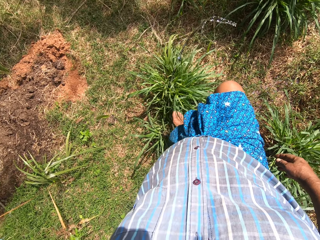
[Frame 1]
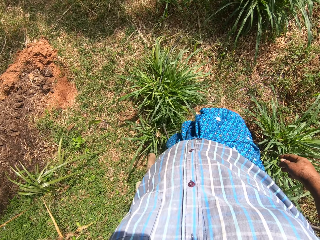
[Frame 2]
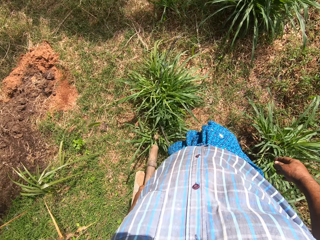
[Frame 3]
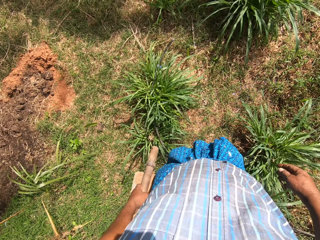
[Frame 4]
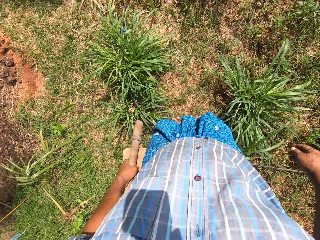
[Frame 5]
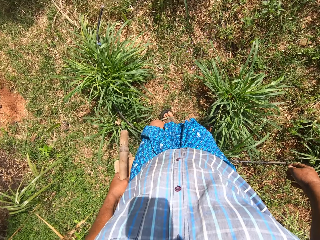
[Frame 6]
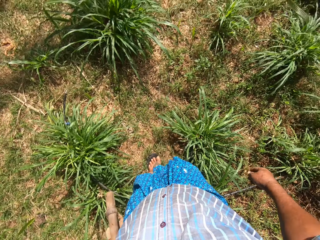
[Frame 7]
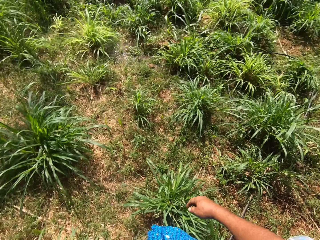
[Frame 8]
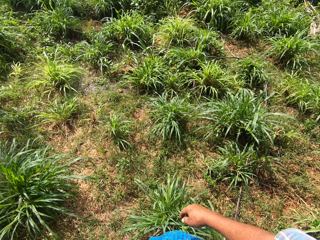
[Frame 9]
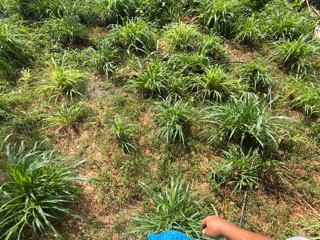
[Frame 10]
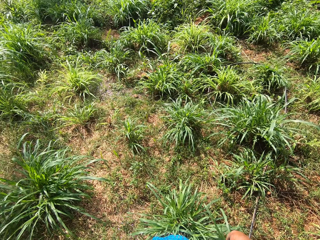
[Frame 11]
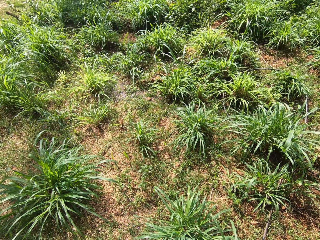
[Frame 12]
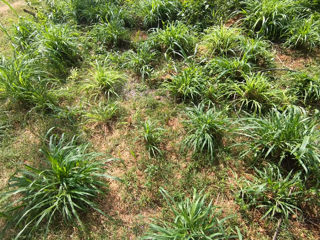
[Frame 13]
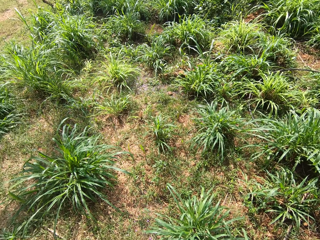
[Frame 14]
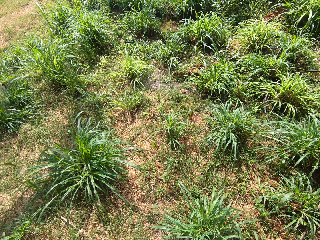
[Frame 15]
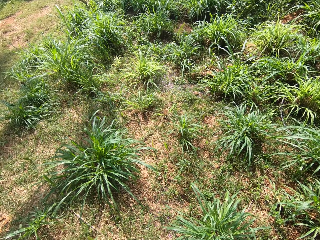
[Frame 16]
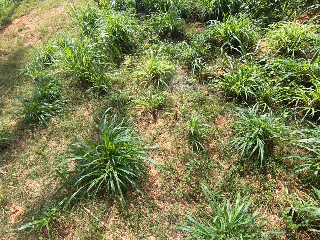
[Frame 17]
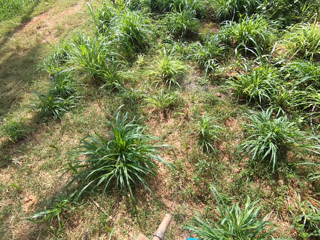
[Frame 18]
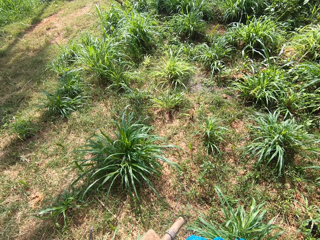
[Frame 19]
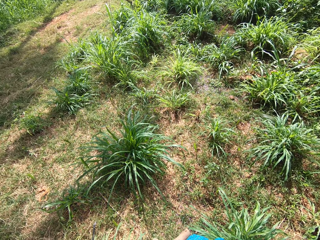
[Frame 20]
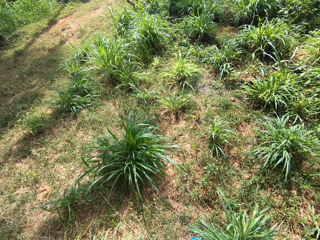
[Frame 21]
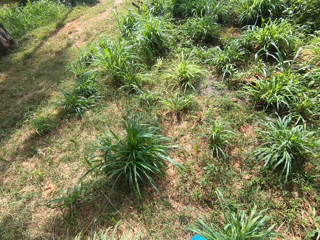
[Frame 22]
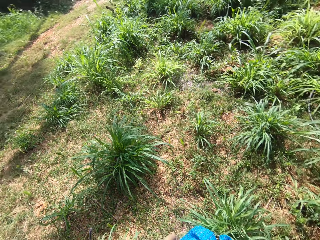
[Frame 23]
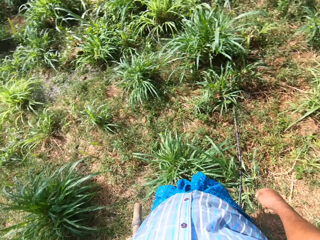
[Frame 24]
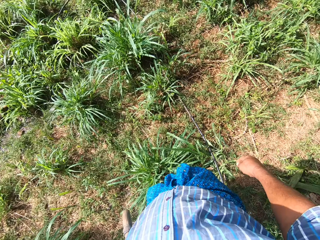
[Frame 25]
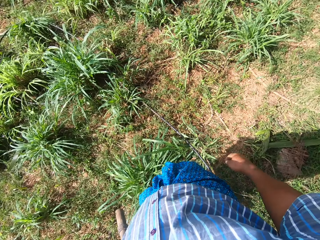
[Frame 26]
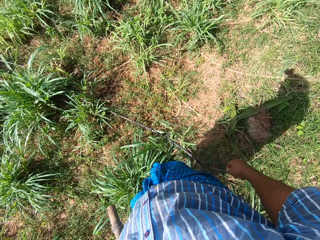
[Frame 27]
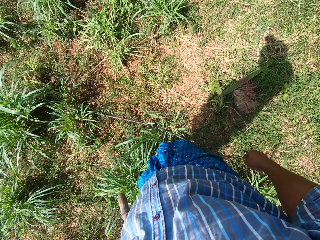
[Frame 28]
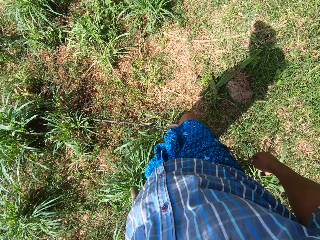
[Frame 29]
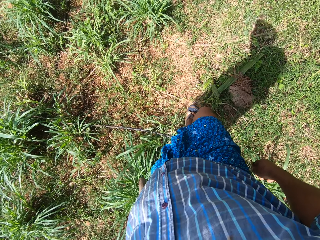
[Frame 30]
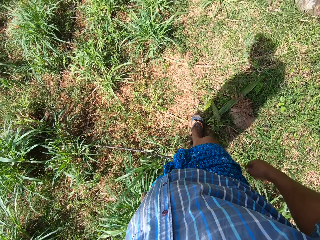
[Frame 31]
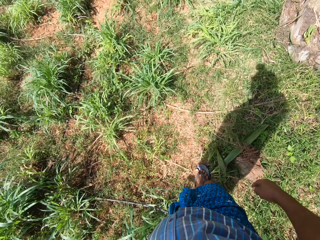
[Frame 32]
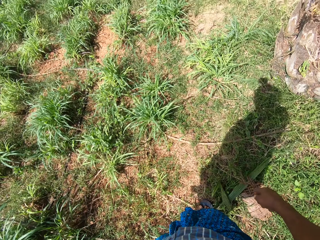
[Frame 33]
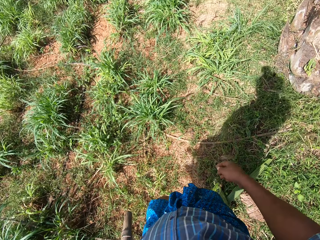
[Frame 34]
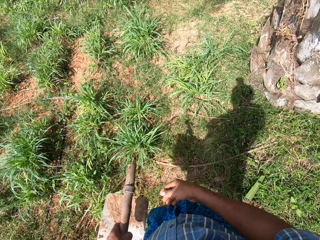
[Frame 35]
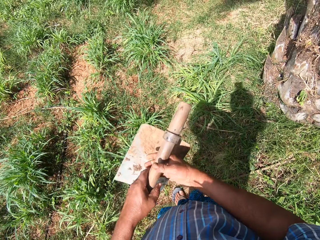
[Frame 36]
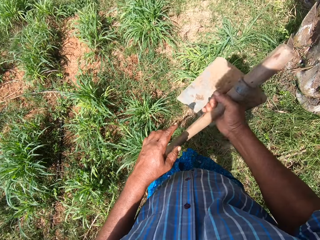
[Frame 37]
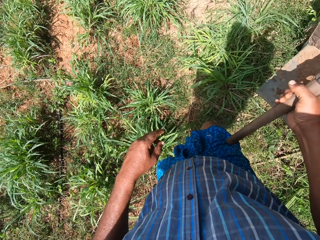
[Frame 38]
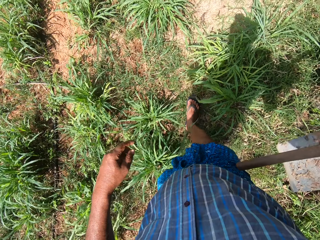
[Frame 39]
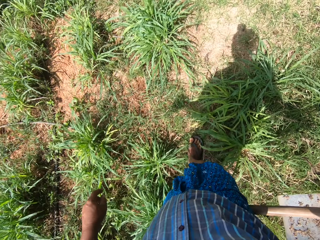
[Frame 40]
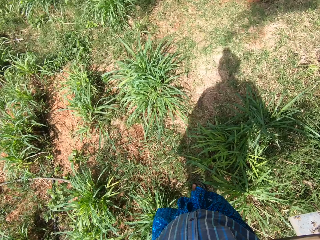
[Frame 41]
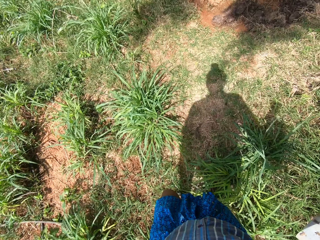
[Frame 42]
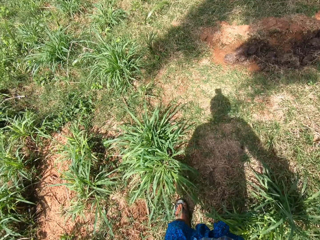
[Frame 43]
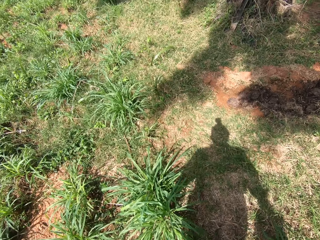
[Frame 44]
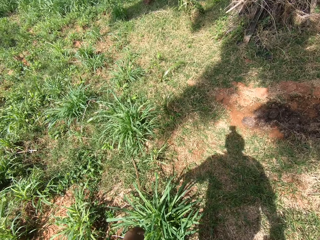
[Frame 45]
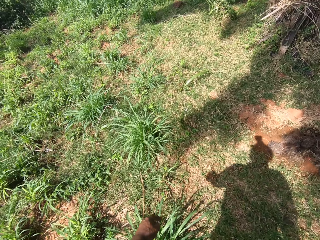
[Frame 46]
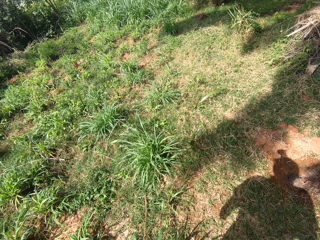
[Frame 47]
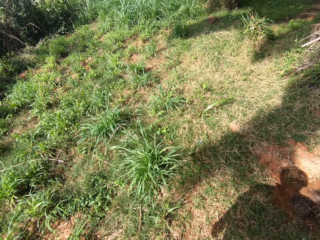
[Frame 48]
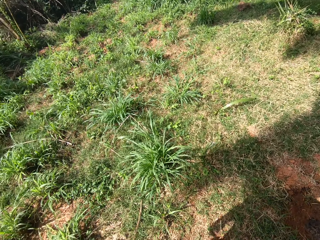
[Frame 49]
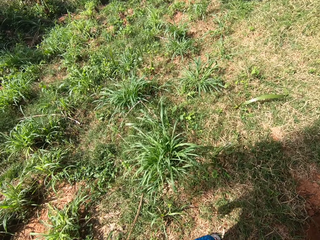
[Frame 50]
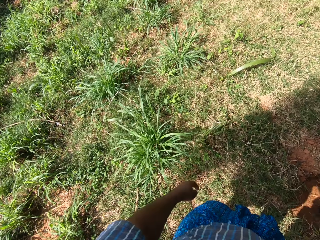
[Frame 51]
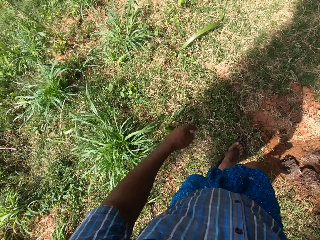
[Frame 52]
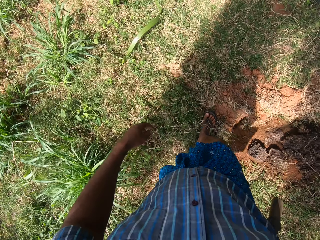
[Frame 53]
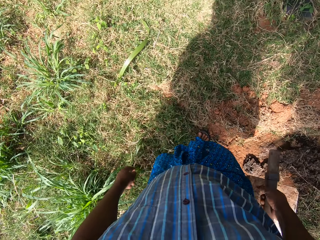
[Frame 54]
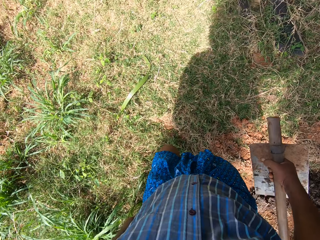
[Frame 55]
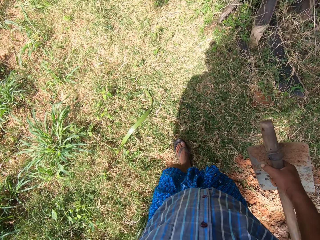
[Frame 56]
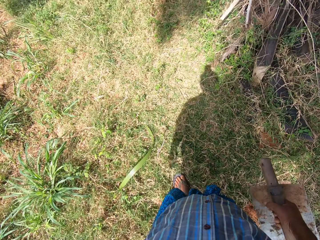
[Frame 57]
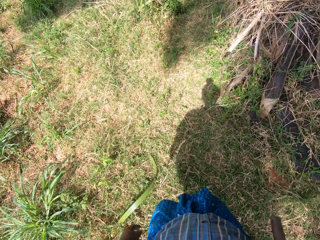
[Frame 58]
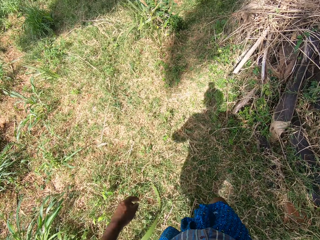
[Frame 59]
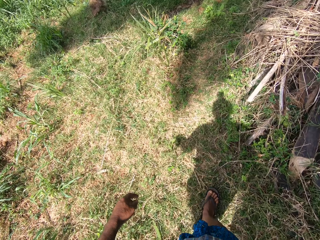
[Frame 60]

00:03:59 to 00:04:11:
The camera wearer looks around. He moves to the right and passes the hoe to his right hand. He walks around.

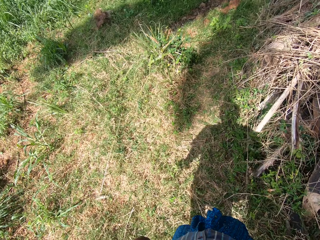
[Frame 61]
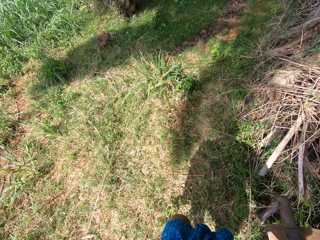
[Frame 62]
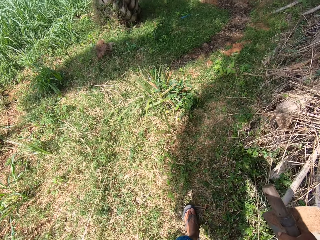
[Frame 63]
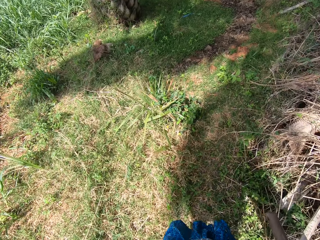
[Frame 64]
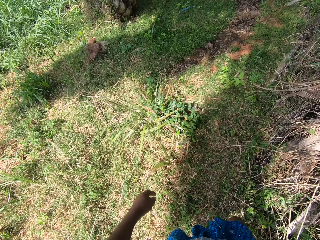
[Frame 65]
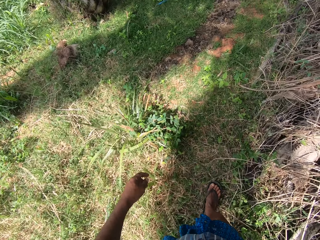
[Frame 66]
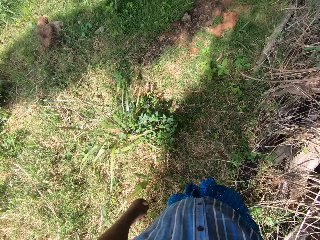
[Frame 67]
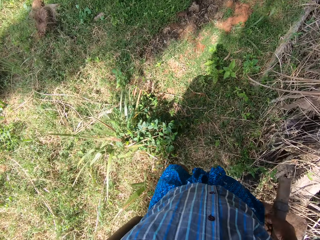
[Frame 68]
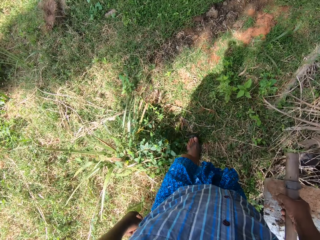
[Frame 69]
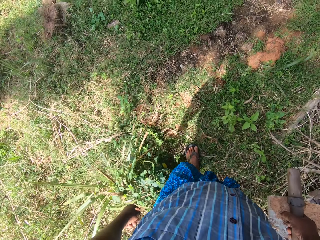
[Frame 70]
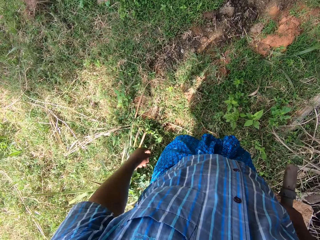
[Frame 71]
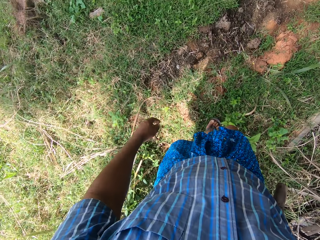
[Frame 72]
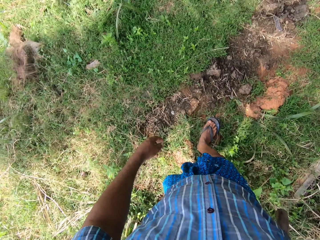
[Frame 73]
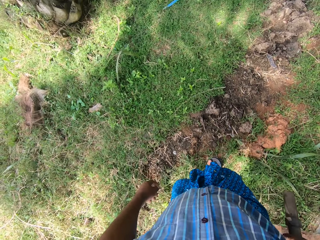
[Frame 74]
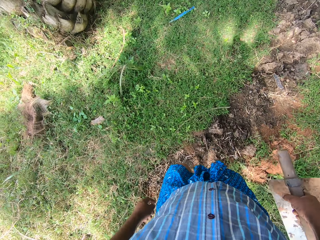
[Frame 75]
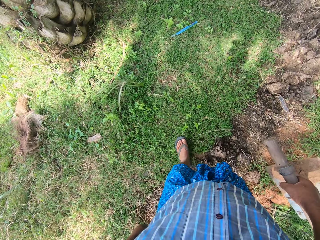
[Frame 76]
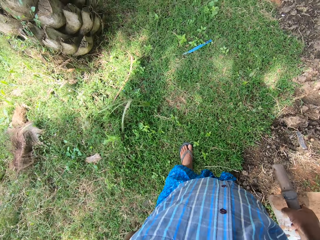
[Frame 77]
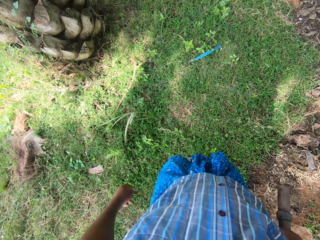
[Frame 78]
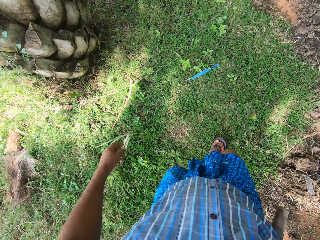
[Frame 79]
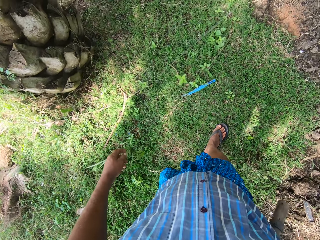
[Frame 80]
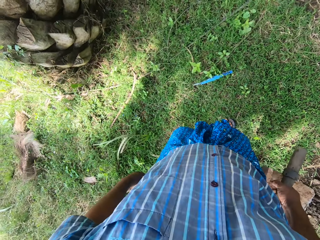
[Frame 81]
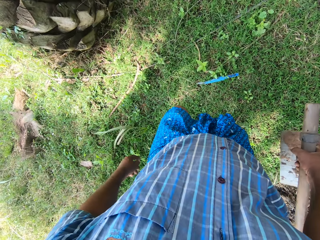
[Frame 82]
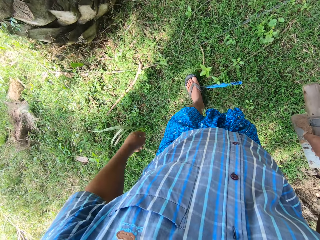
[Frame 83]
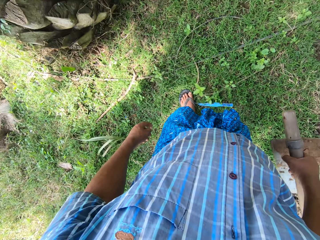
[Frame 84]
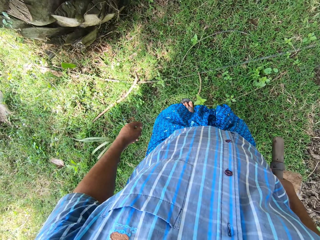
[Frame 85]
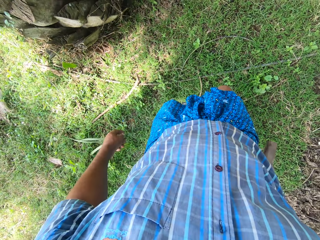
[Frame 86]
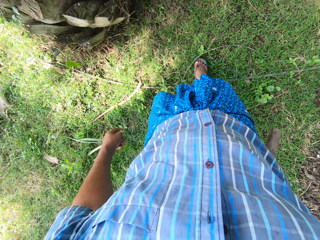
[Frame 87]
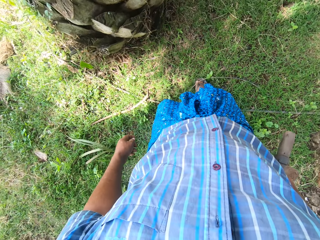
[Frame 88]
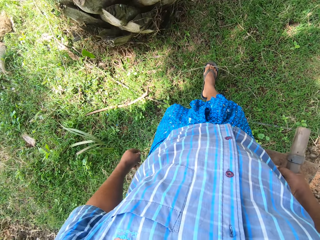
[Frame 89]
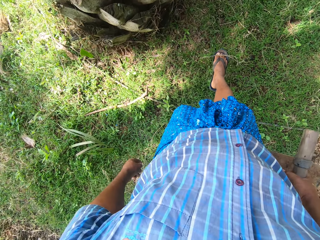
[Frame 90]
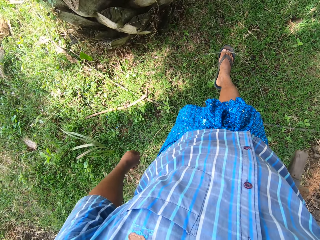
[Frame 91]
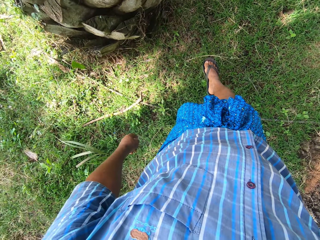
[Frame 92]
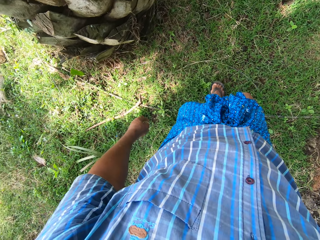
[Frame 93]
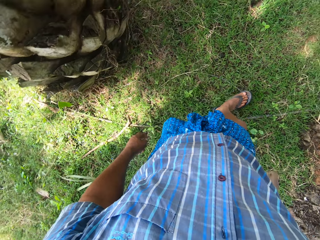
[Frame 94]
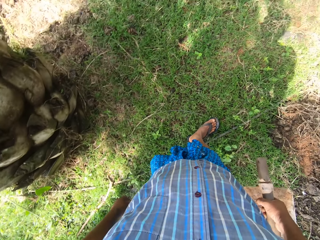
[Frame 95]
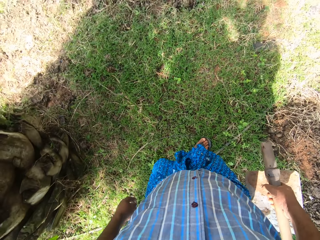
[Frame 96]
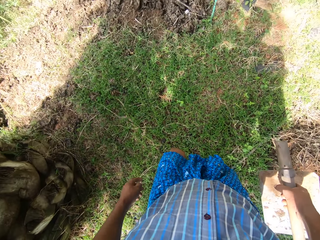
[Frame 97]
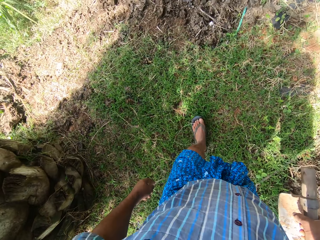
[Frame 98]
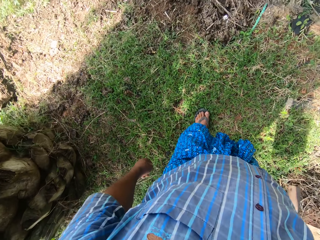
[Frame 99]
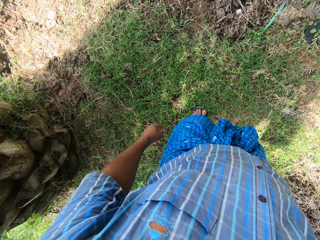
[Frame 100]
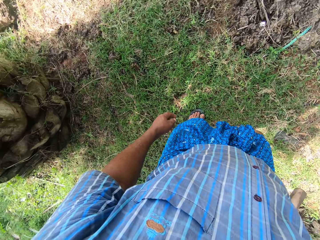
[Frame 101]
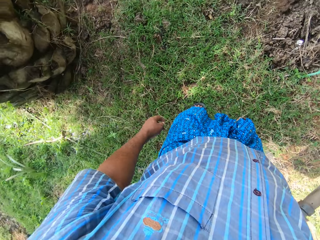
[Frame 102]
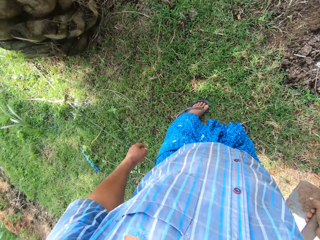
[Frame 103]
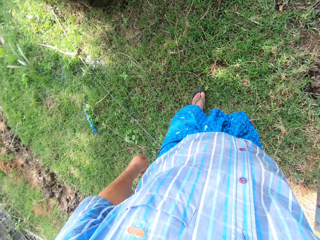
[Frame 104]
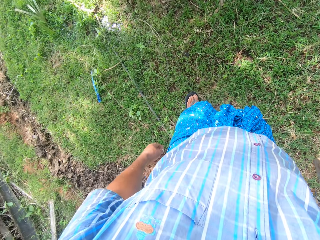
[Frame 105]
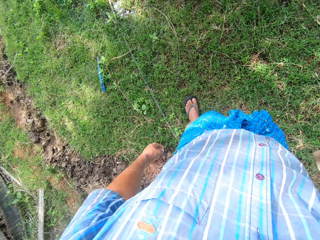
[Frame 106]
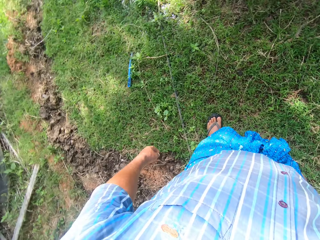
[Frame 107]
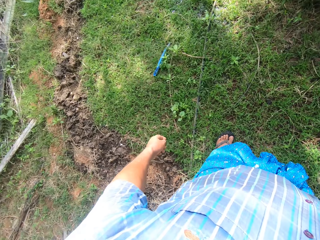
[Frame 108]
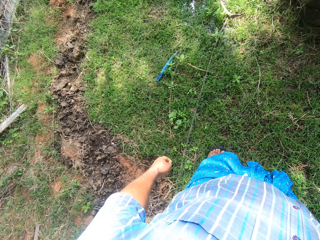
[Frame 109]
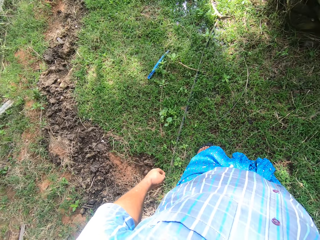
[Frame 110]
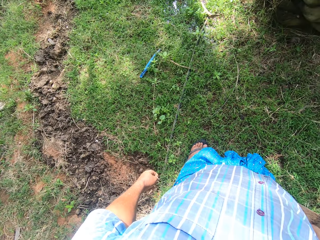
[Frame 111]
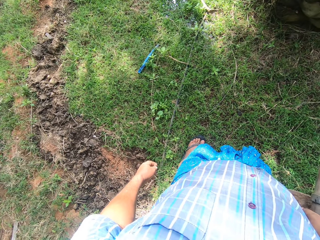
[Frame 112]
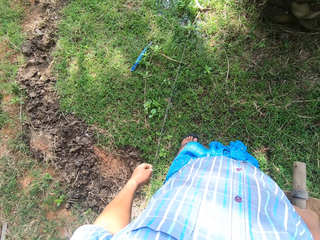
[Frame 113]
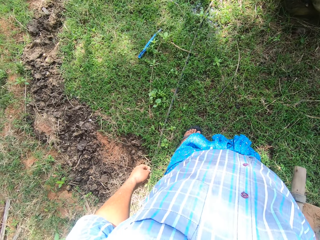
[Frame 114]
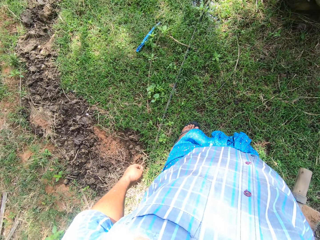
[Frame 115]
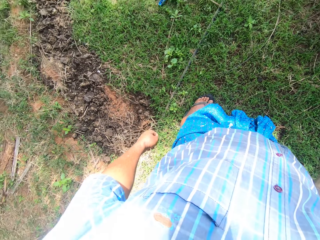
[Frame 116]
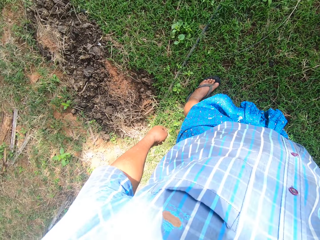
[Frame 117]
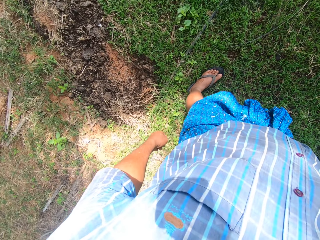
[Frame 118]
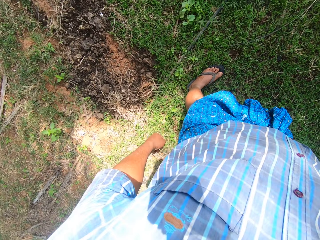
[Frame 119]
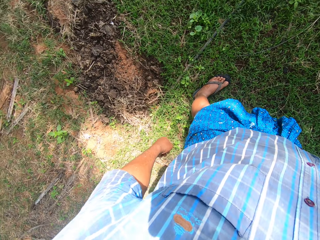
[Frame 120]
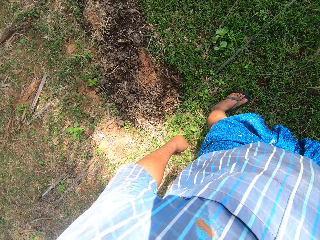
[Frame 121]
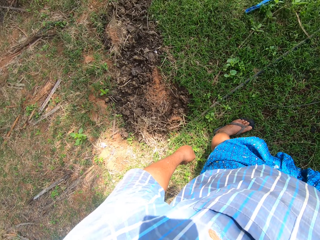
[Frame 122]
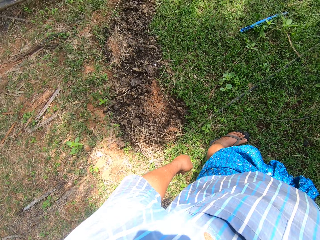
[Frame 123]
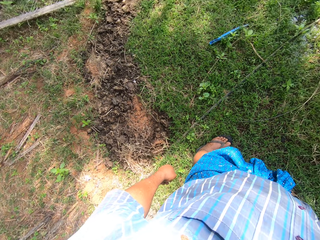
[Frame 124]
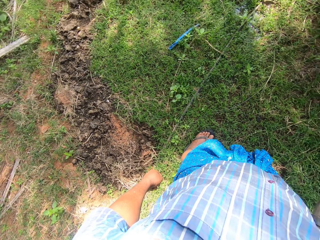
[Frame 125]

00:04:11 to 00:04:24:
The camera wearer moves a dry stick on the ground with his right leg. He moves forward. He pushes the pipe. He turns to the back. He looks around.
